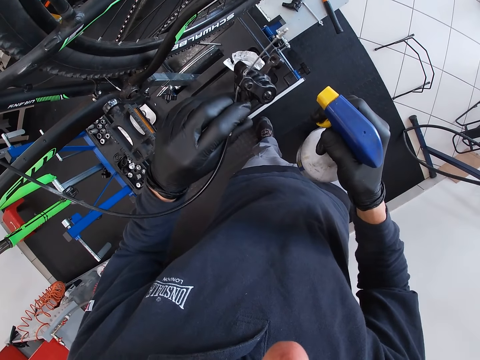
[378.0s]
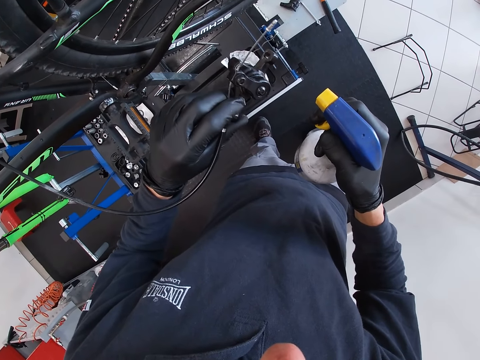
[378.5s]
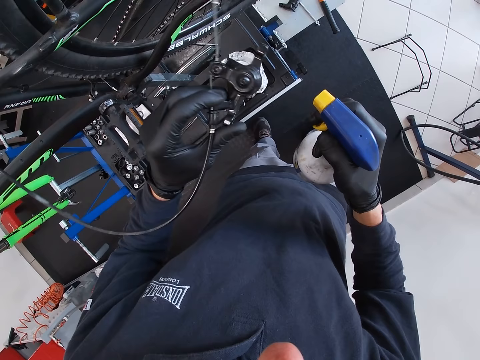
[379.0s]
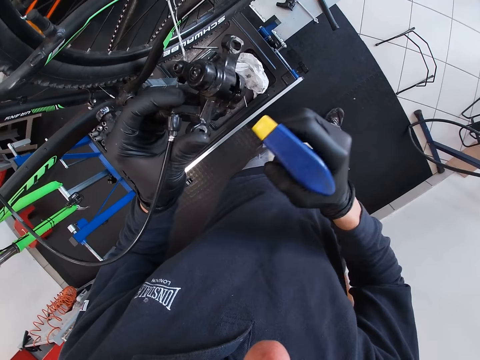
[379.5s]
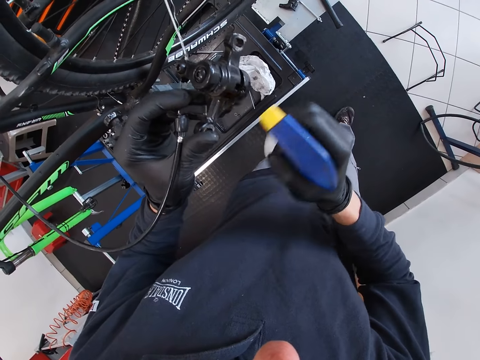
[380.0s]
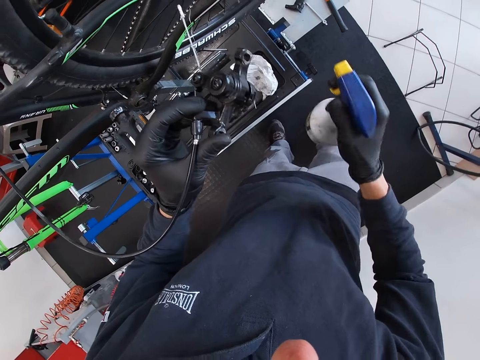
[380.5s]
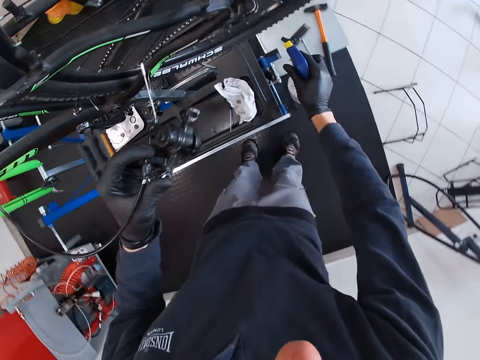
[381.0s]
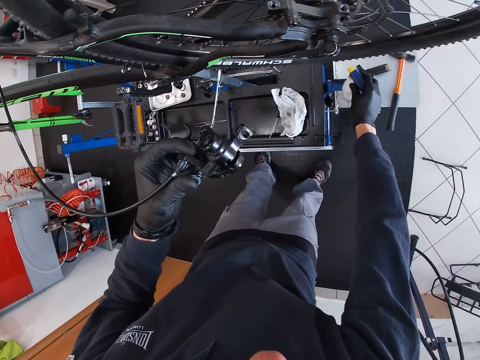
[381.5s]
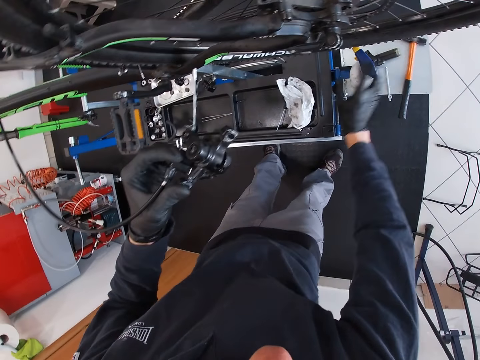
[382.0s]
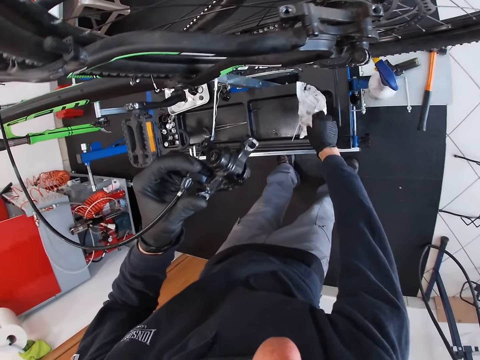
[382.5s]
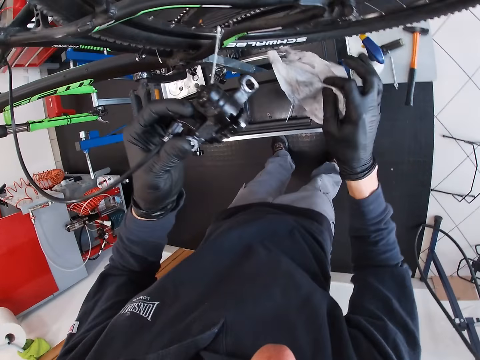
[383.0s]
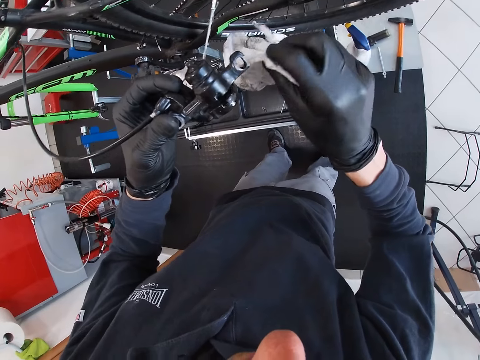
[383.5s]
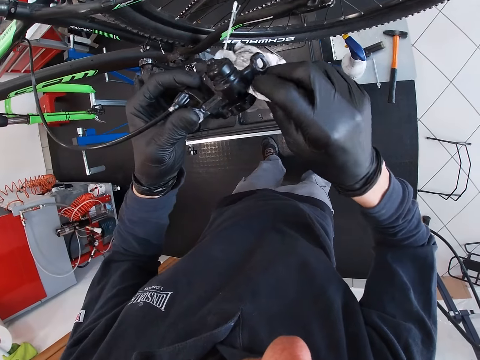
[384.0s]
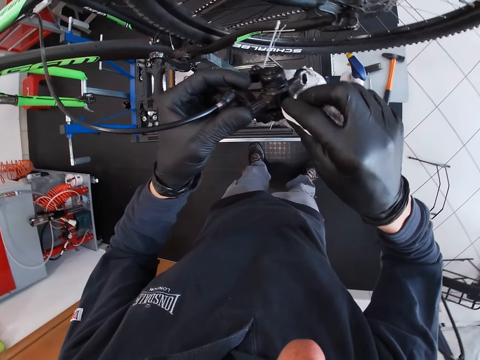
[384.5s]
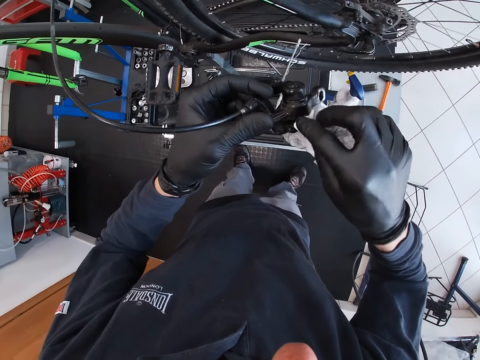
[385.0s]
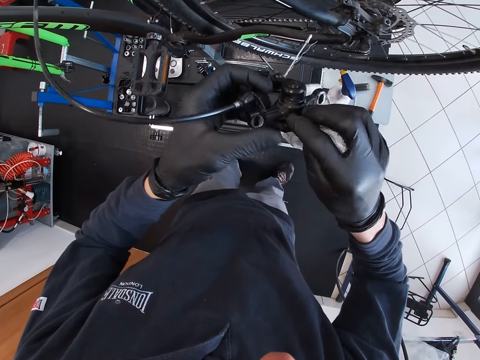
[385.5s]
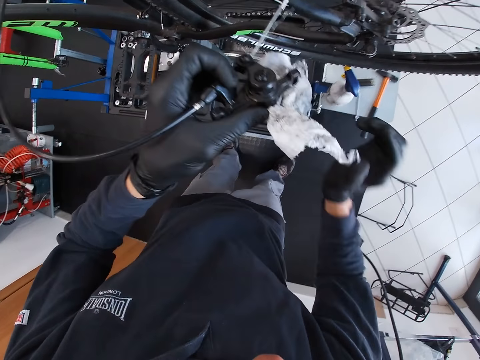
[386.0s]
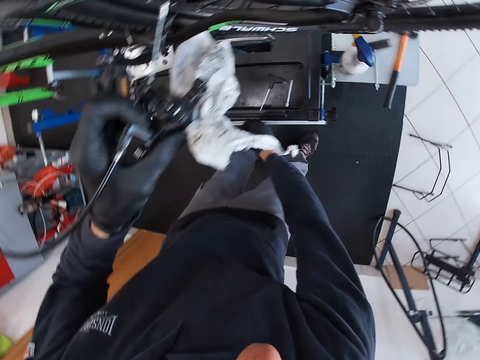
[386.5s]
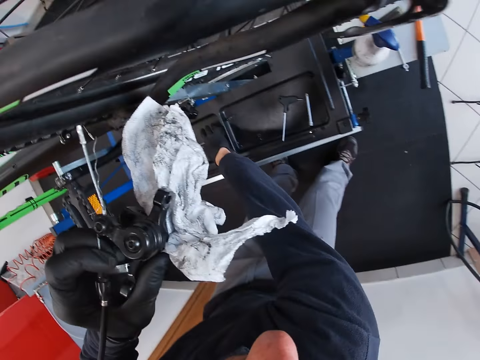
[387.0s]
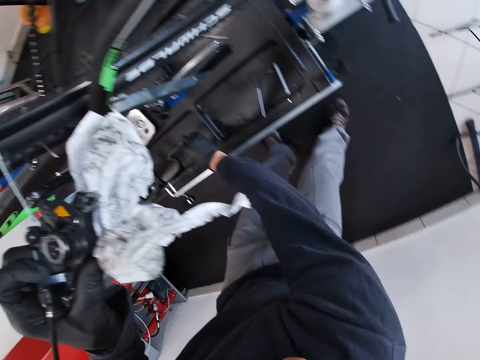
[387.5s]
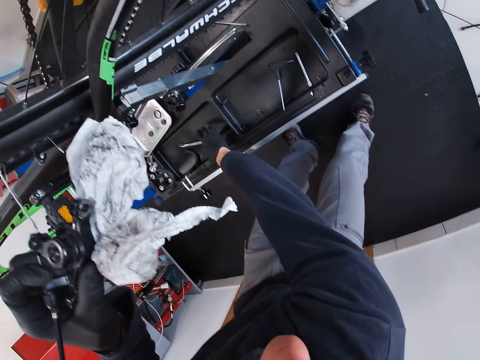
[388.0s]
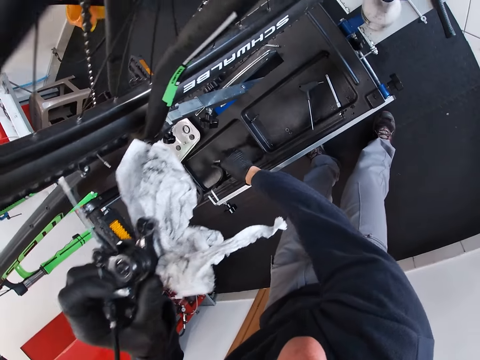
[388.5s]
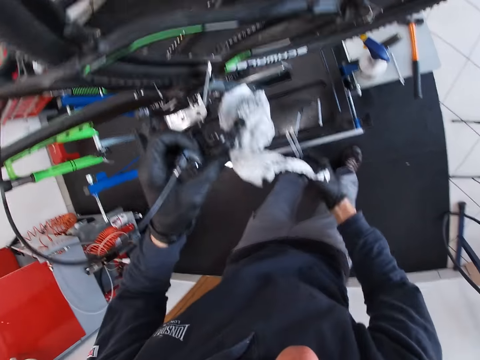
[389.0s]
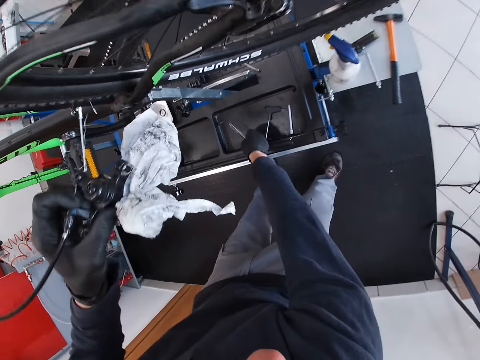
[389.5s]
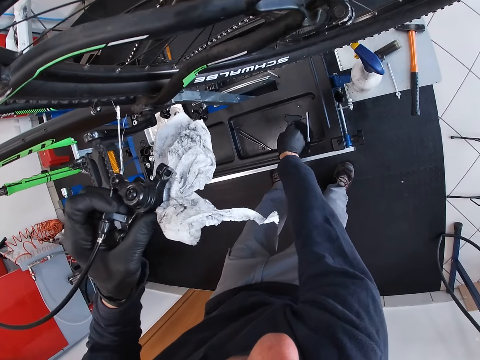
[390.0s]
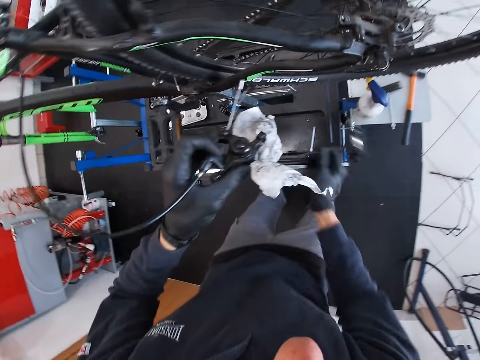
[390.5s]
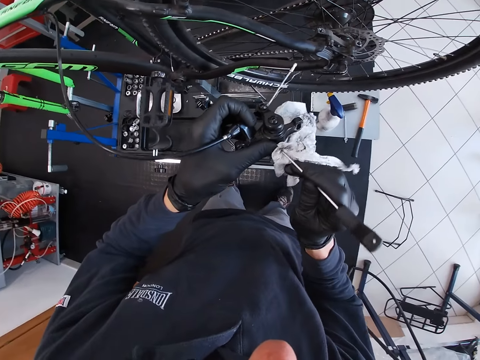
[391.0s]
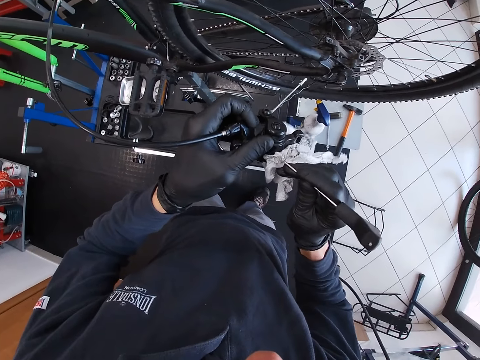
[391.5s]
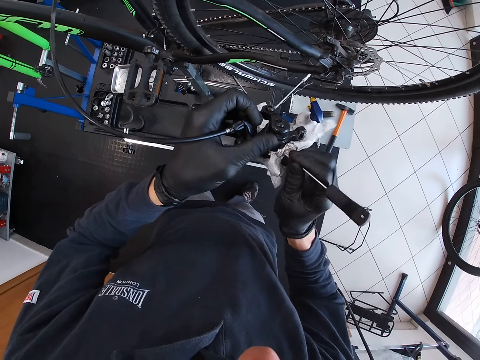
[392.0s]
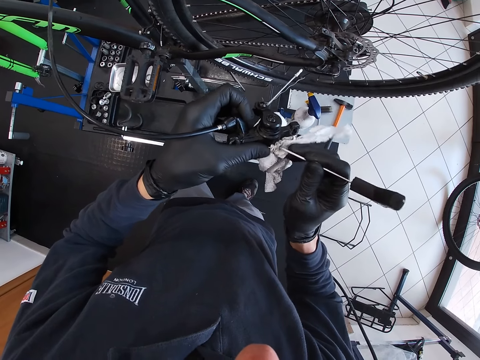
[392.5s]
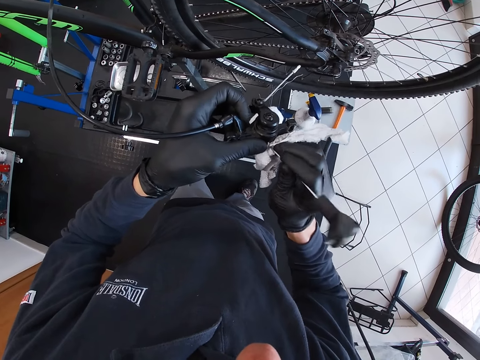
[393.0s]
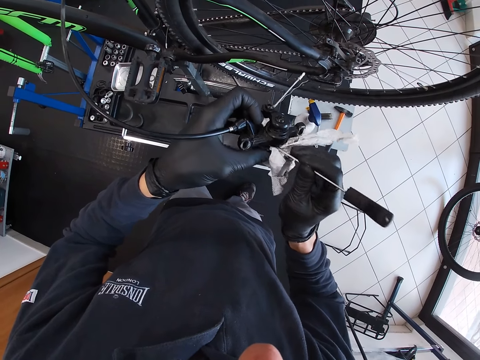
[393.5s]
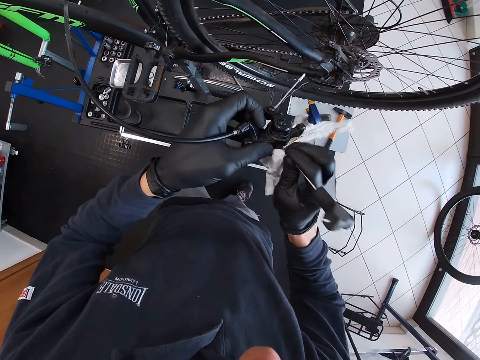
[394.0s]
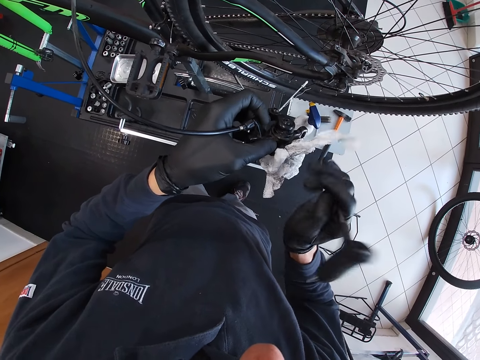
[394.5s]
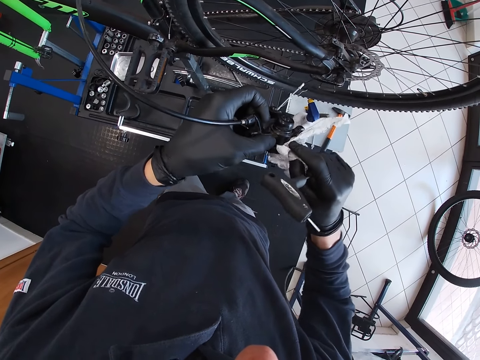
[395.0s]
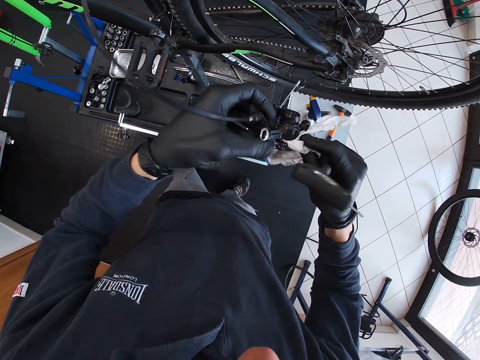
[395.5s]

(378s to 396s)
The camera wearer drops the spray bottle on the table with his right hand. He picks up the piece of cloth or paper towel from the table with his right hand. He cleans the bicycle disc brake or caliper brake with the piece of cloth in his right hand. He holds the piece of cloth in his right hand. He picks up the picker from the table with his right hand. He drops the picker on the table with his right hand. He picks up a screwdriver from the table with his right hand. He puts the piece of cloth into the bicycle disc brake with the screwdriver in his right hand. He cleans the caliper brake.

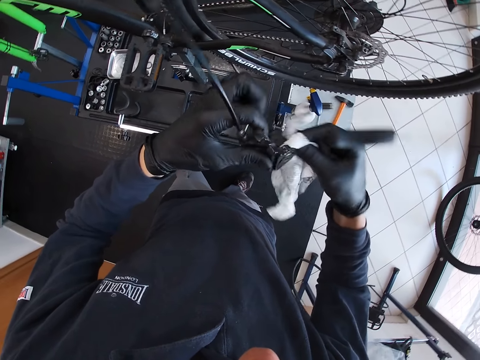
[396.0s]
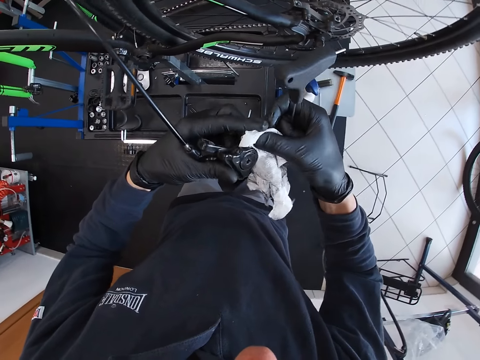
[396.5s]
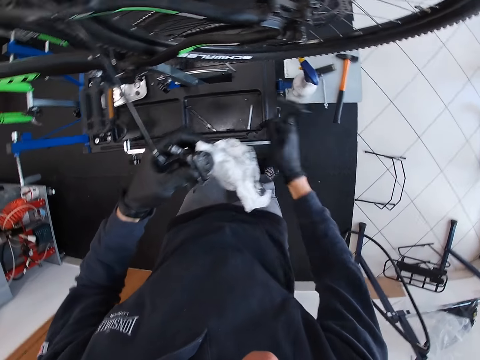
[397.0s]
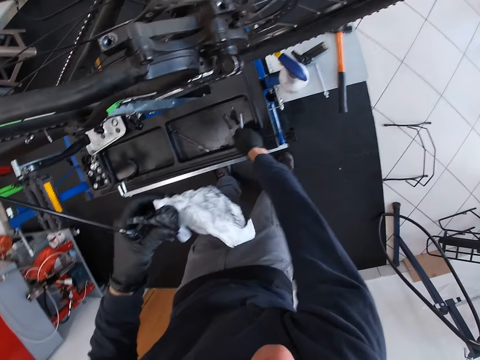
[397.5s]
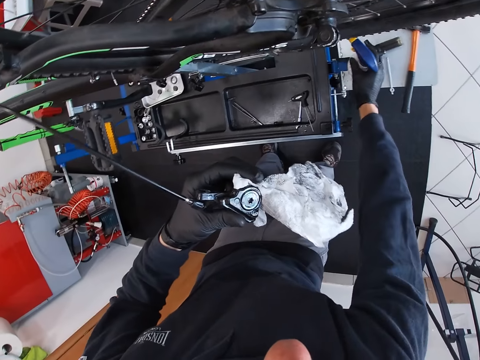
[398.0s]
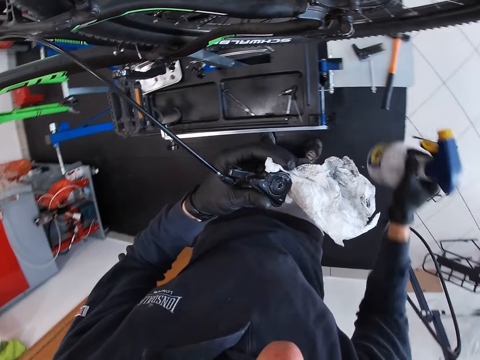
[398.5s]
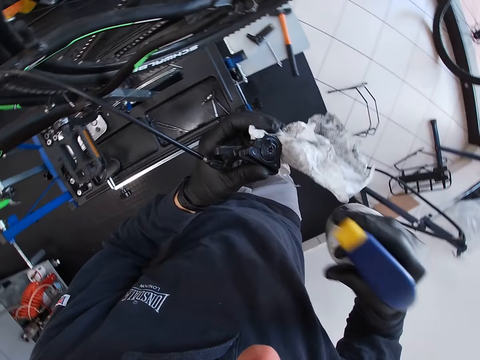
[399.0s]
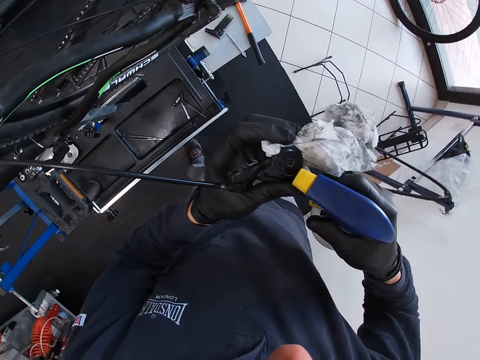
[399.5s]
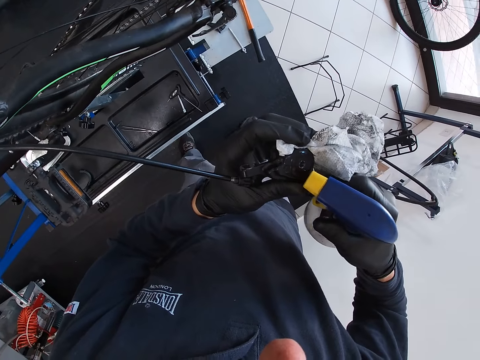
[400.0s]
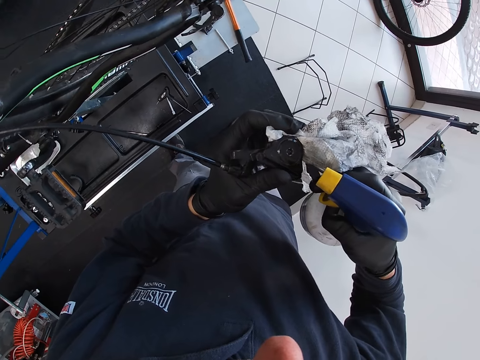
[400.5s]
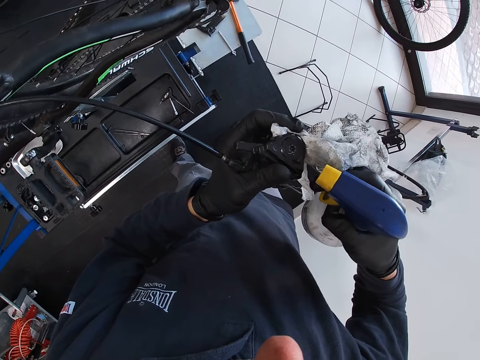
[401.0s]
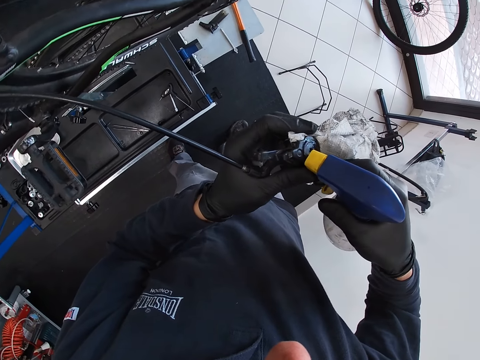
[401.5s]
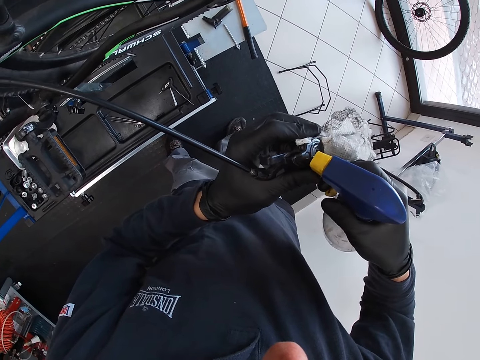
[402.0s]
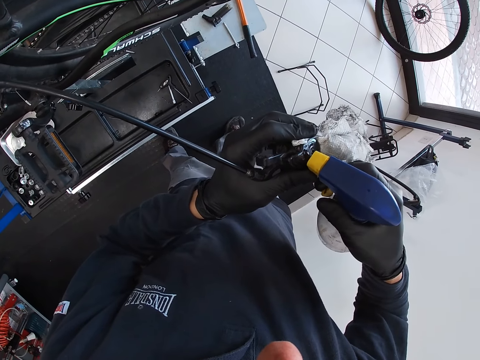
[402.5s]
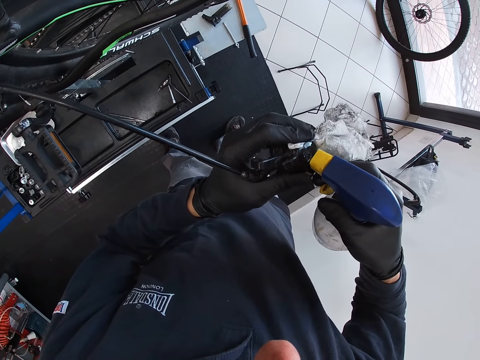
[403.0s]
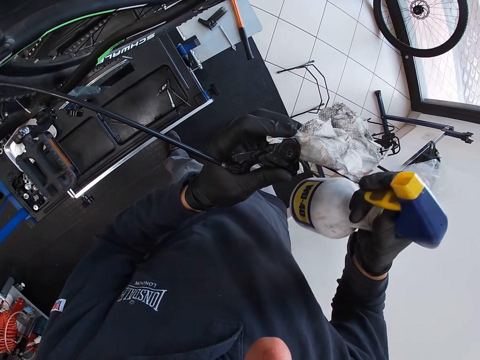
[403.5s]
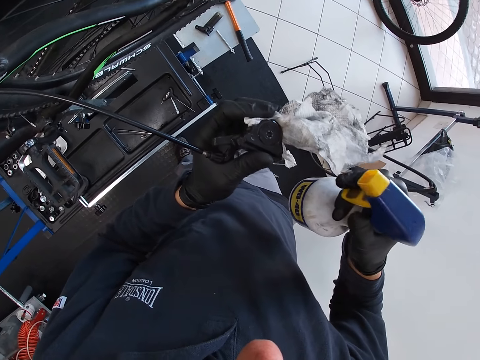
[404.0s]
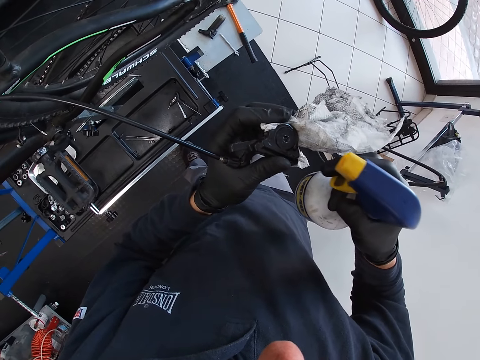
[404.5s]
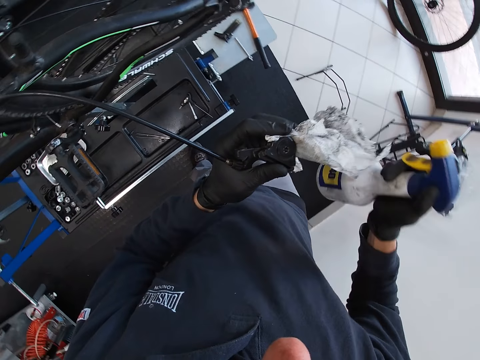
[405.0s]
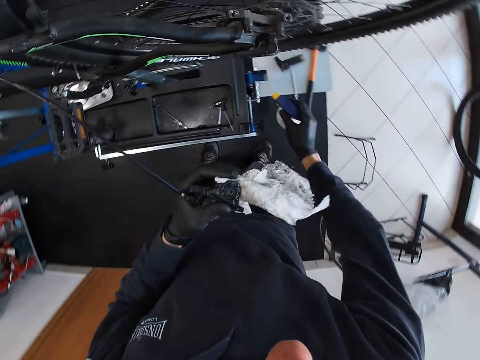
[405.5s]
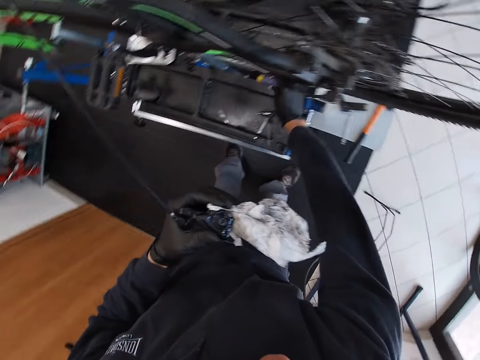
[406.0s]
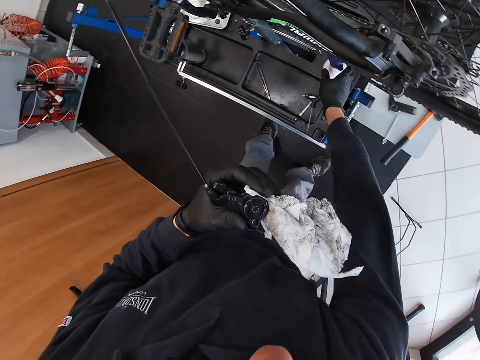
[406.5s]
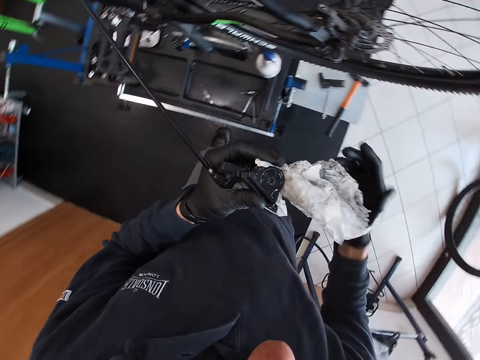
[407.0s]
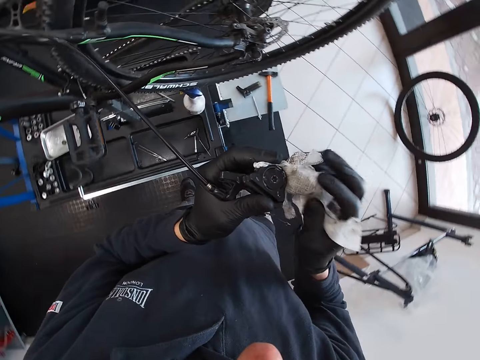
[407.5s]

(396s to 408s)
The camera wearer drops the screwdriver on the table with his right hand. He picks up the spray bottle from the table with his right hand. He sprays on the bicycle disc brake with the spray bottle in his right hand. He drops the spray bottle on the table with his right hand.
